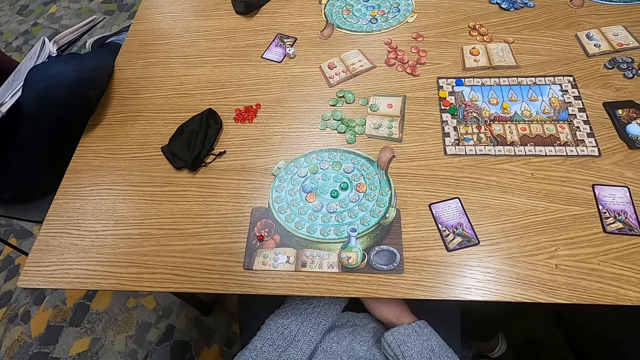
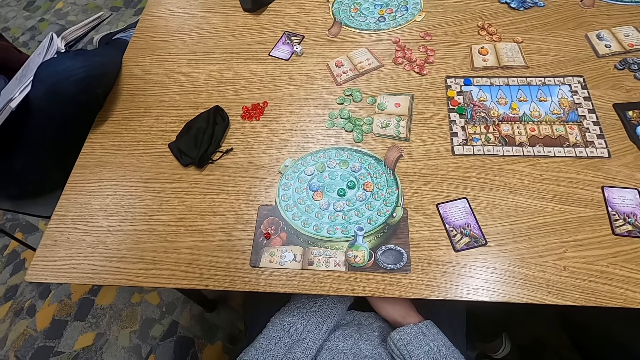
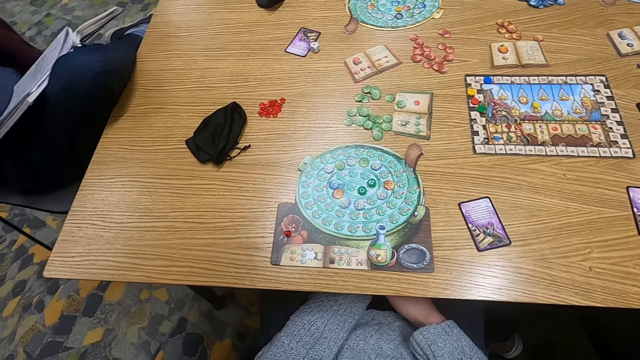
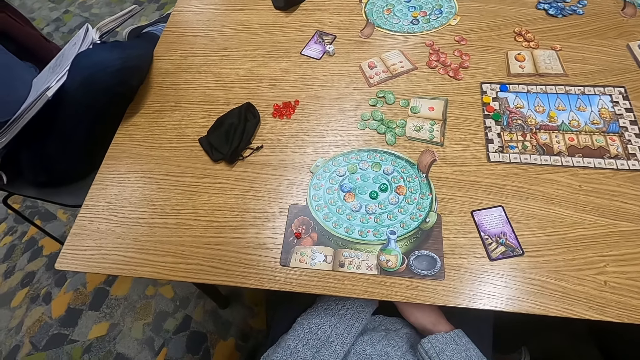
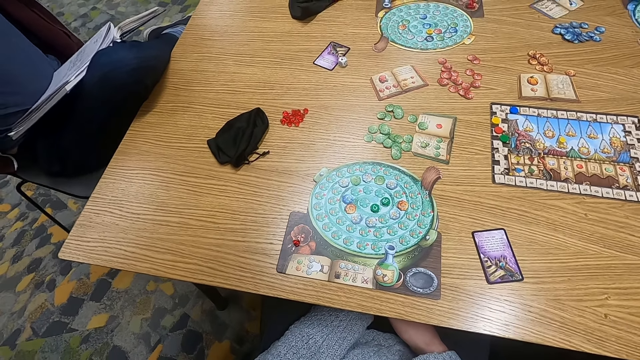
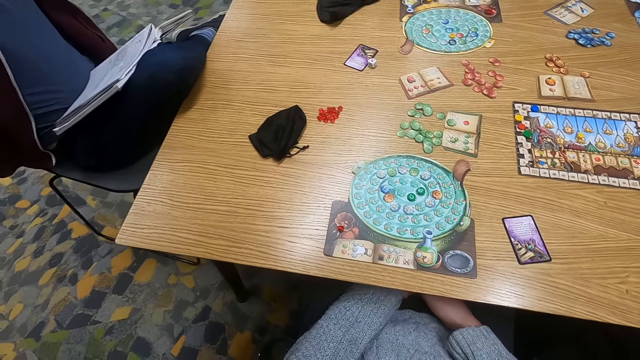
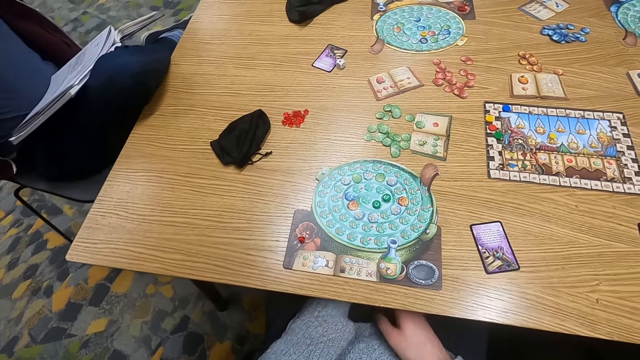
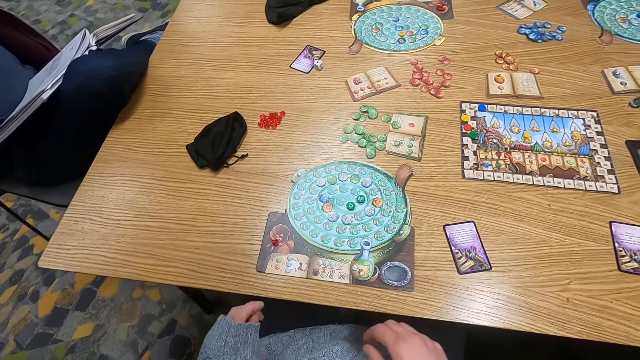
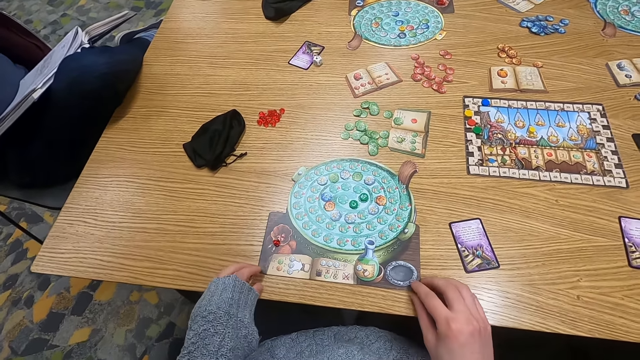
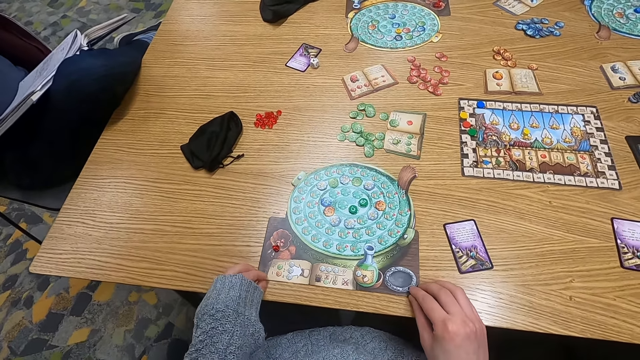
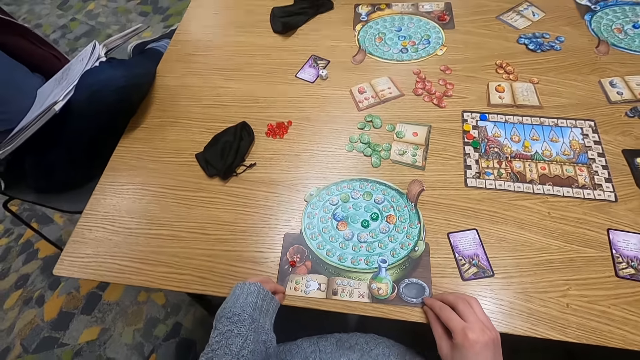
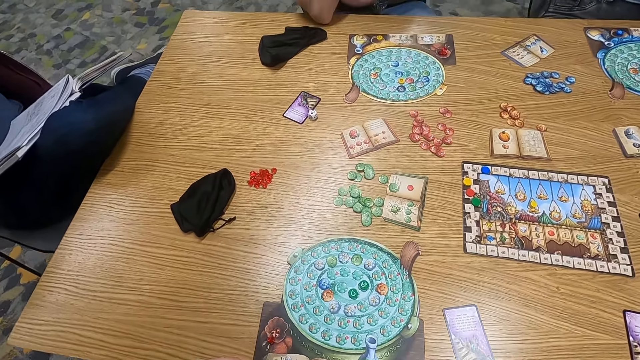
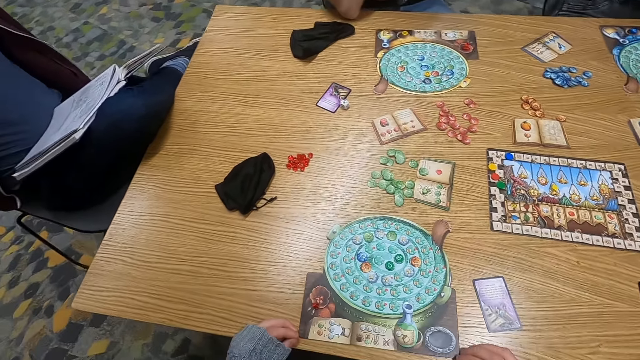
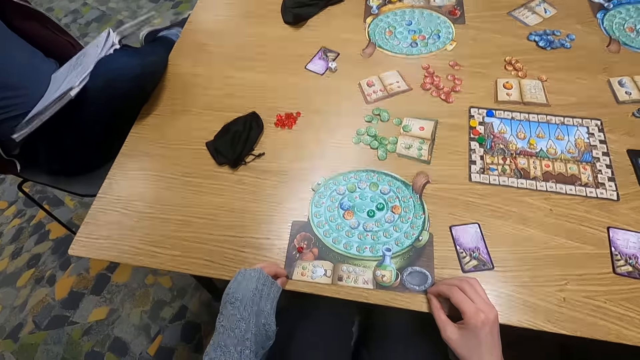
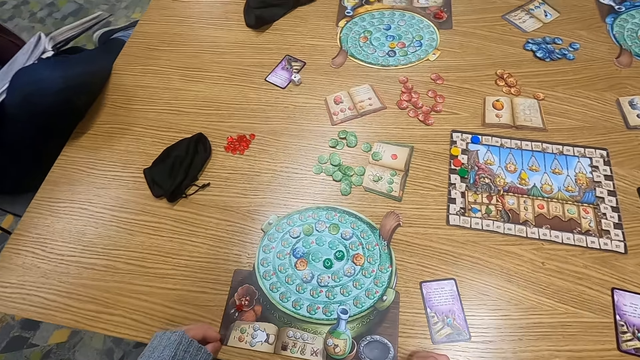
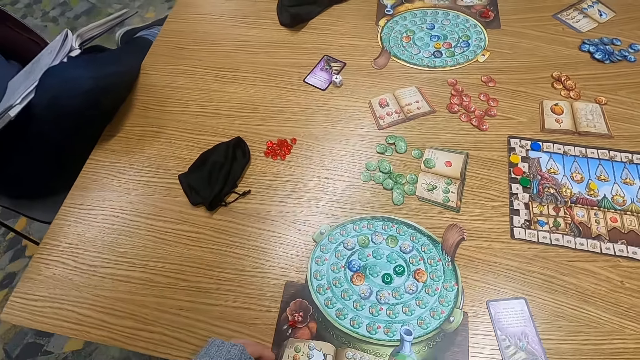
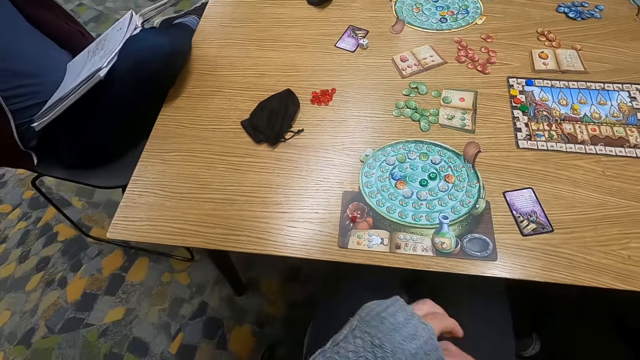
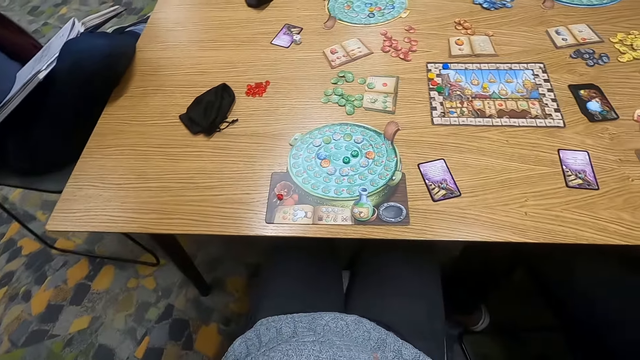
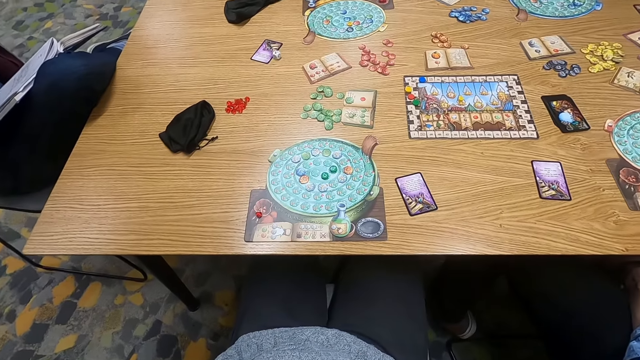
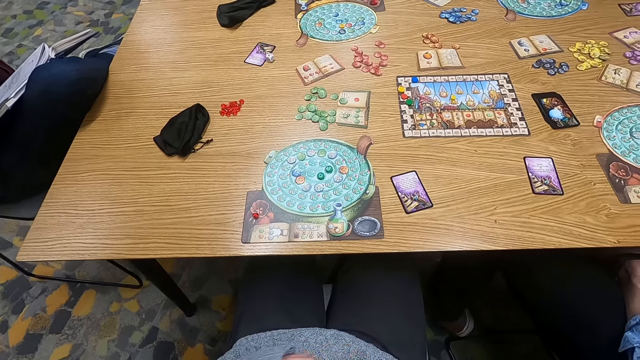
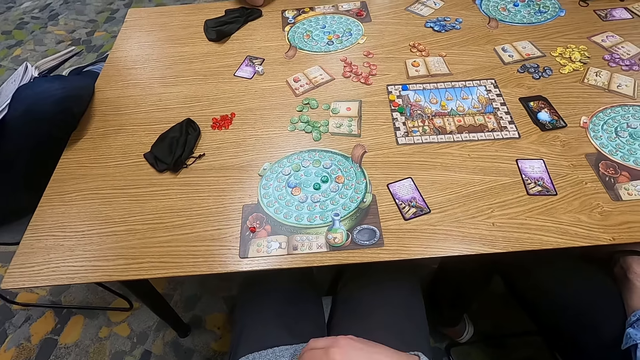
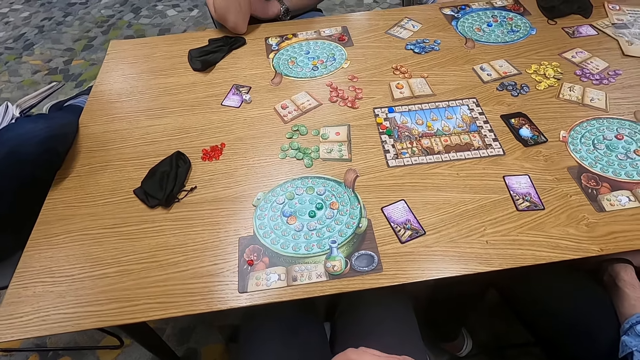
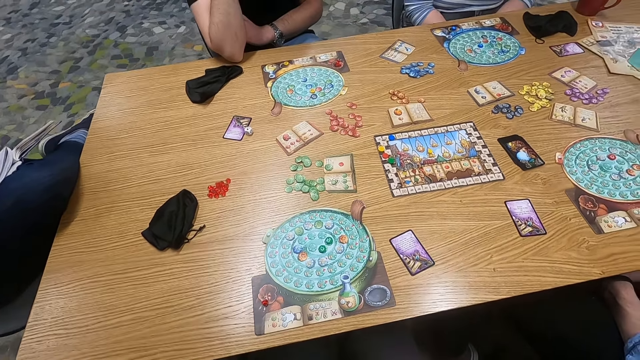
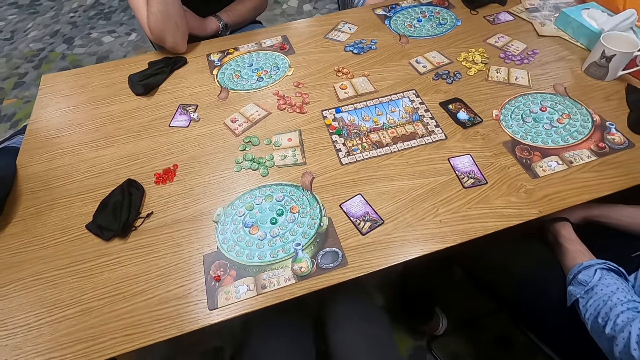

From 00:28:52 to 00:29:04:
The camera wearer pulls a board. They adjust the paper on the table and turn to the side. They hold the paper on the table and turn to the side.

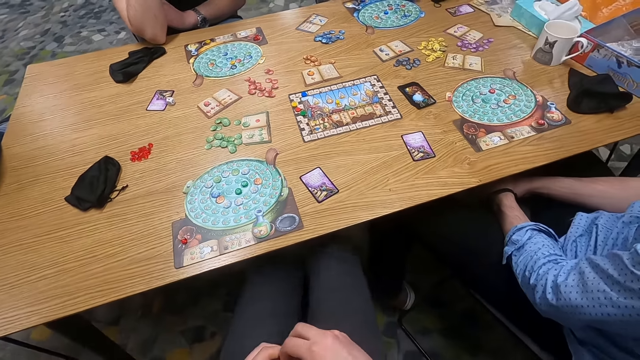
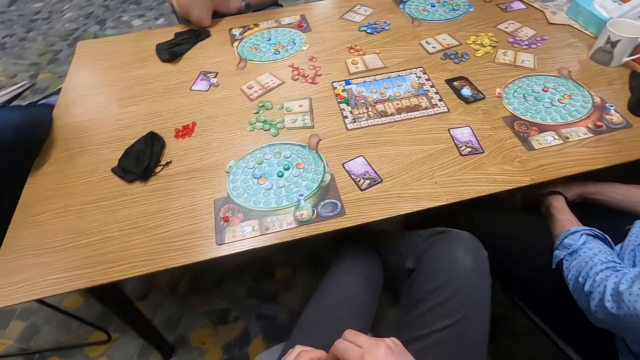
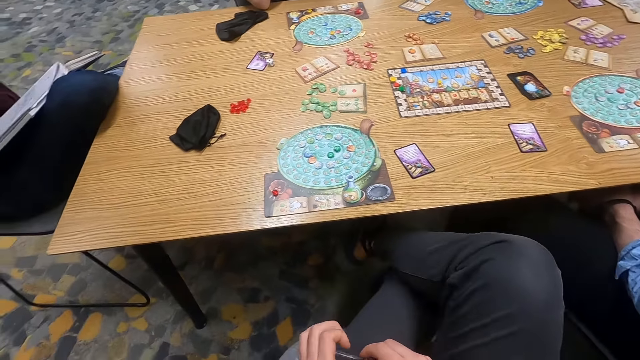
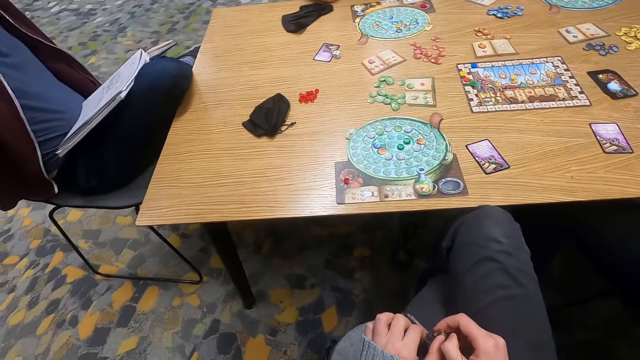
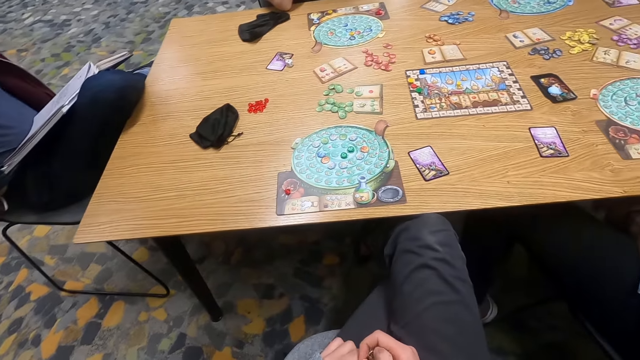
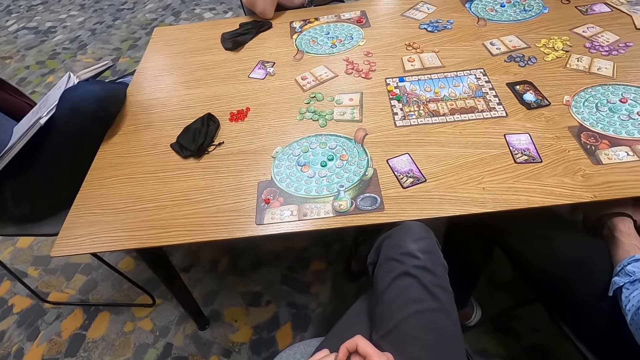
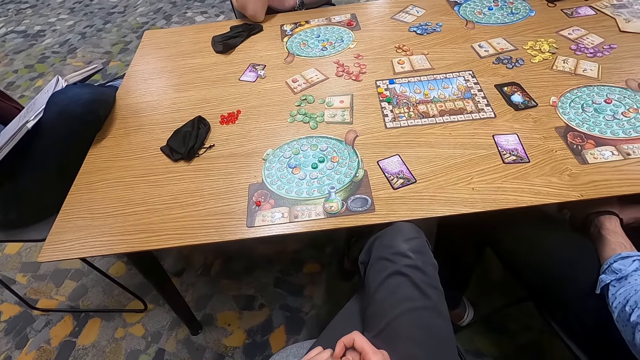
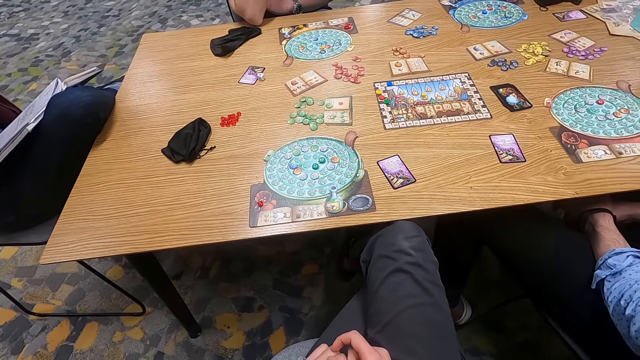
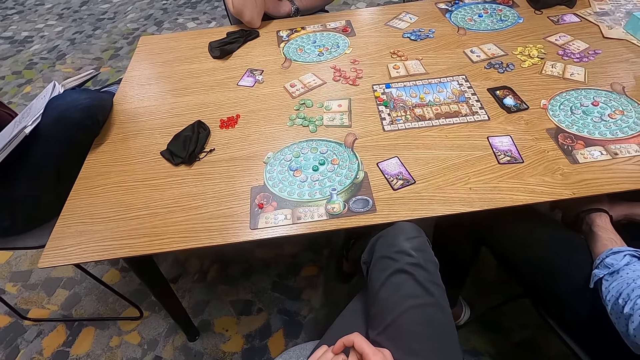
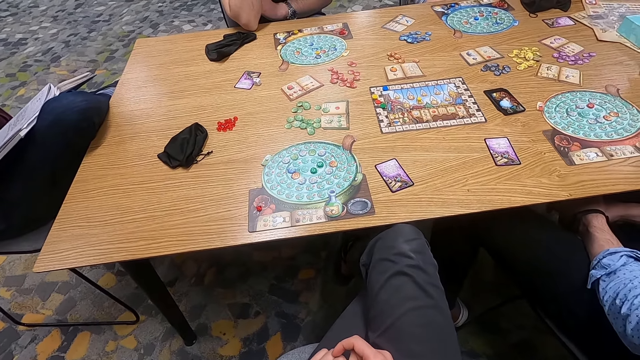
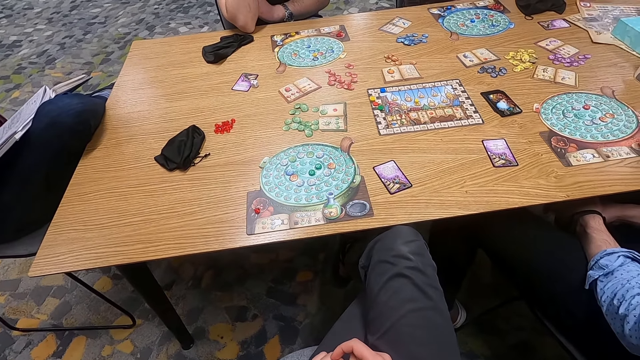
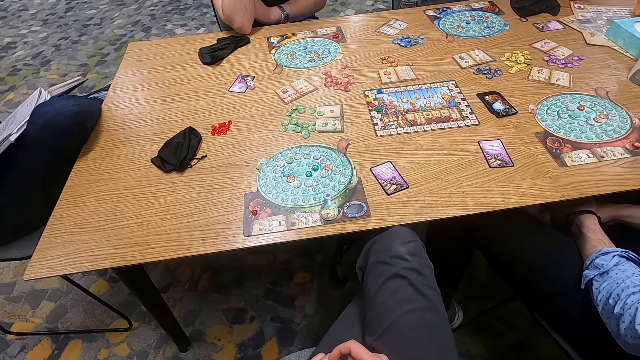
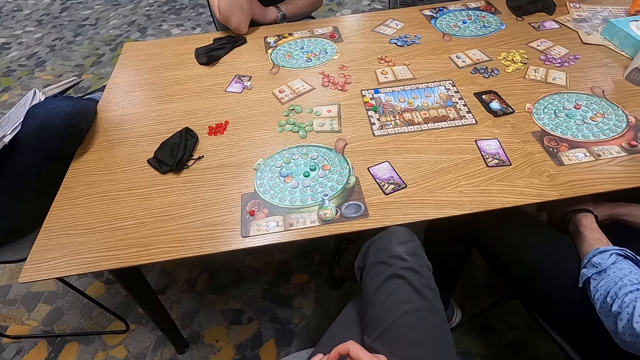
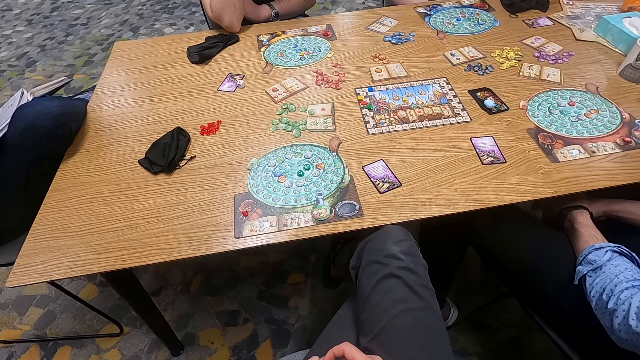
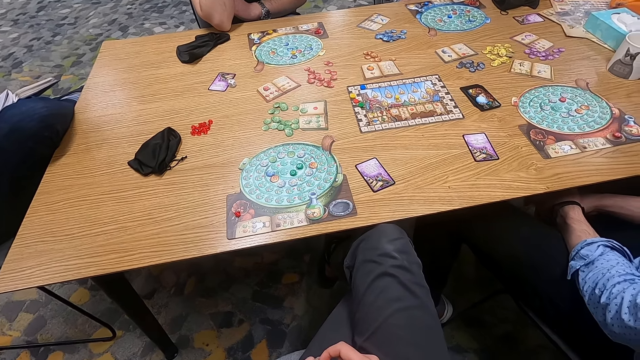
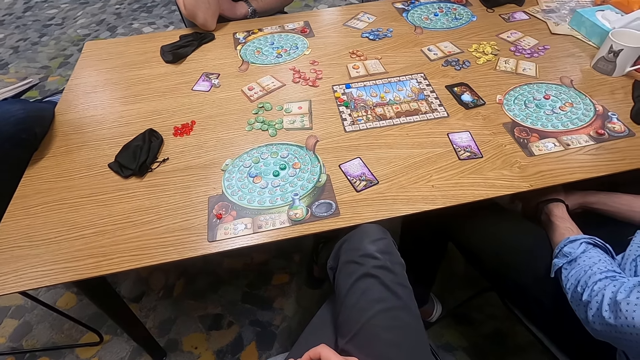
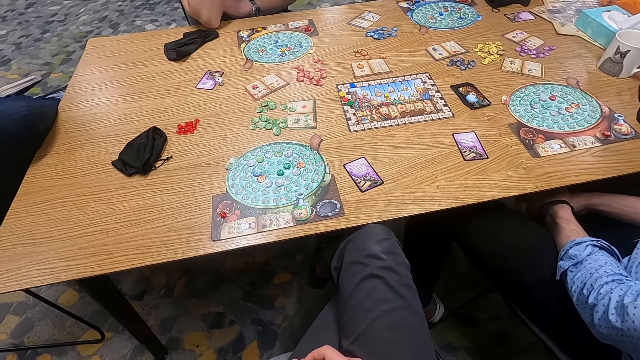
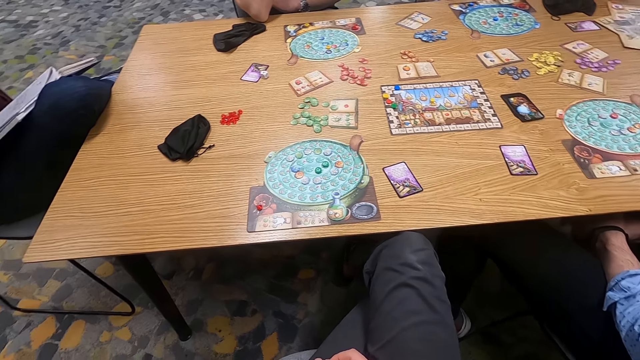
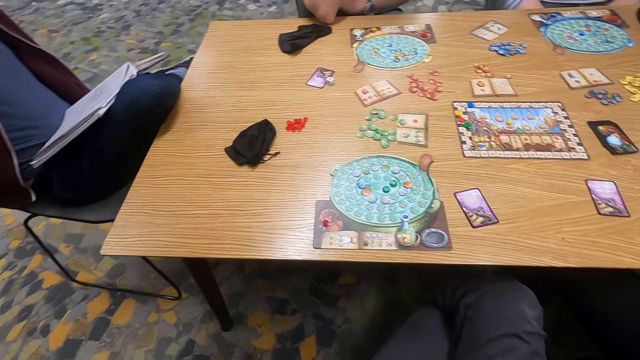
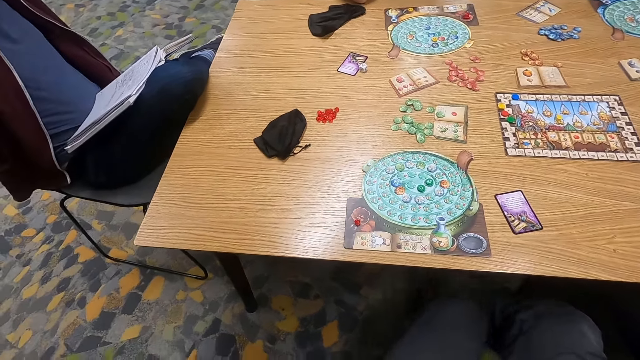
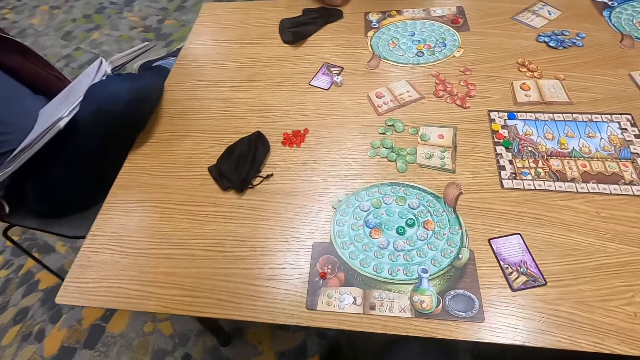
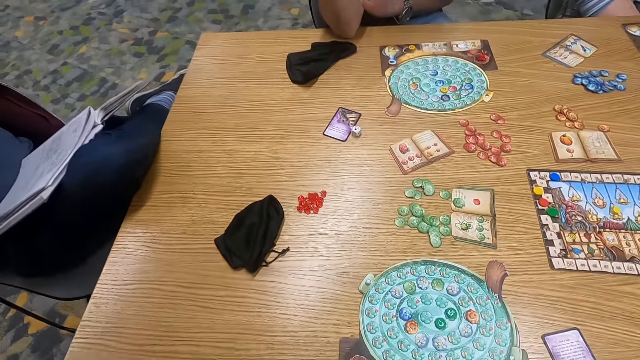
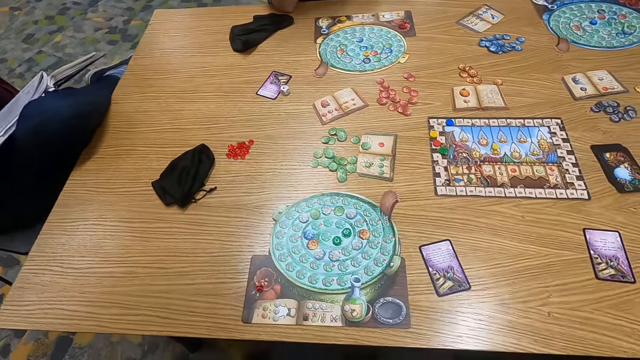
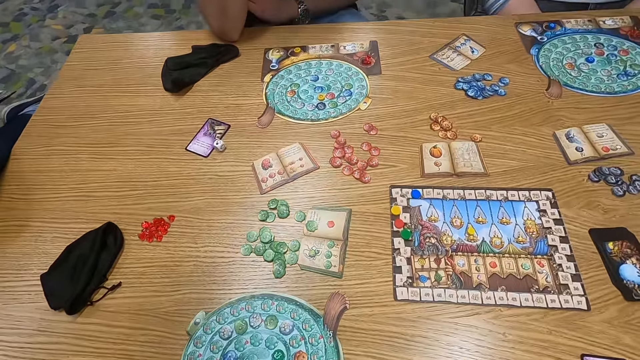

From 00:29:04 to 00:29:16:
The camera wearer folds legs. They cross feet together and turn to the side.
